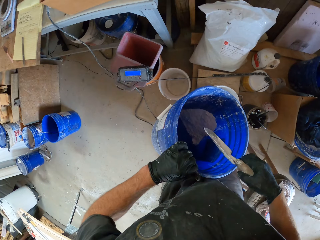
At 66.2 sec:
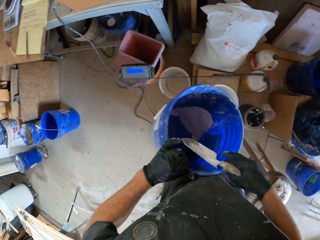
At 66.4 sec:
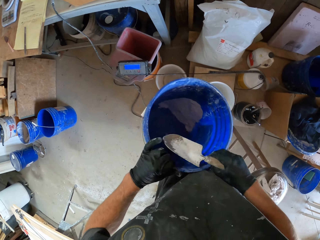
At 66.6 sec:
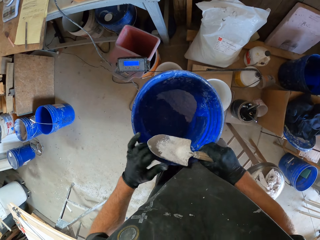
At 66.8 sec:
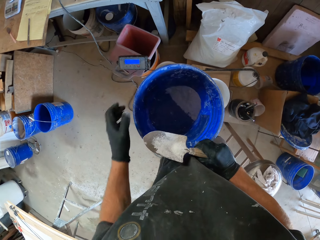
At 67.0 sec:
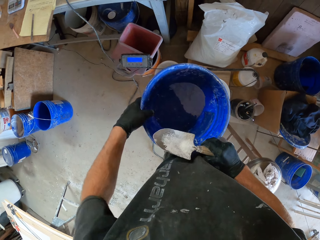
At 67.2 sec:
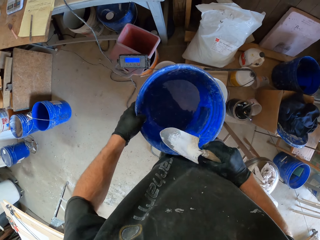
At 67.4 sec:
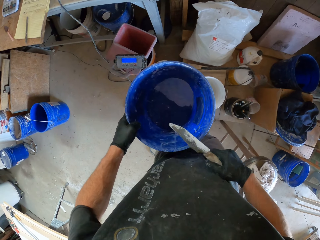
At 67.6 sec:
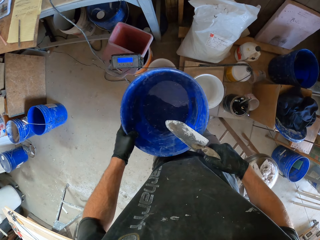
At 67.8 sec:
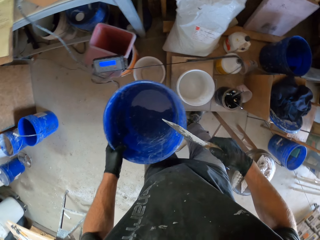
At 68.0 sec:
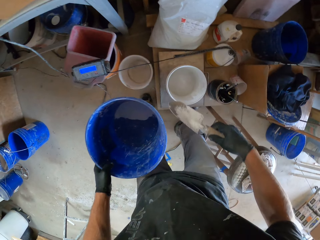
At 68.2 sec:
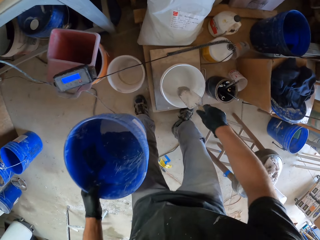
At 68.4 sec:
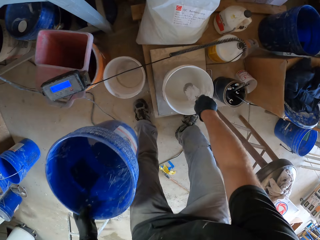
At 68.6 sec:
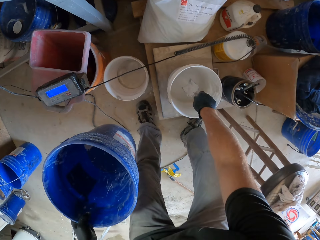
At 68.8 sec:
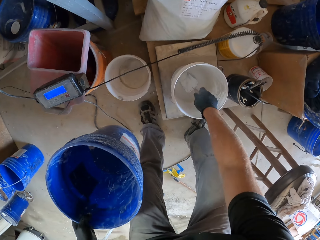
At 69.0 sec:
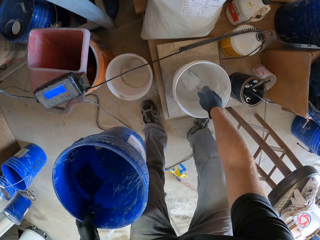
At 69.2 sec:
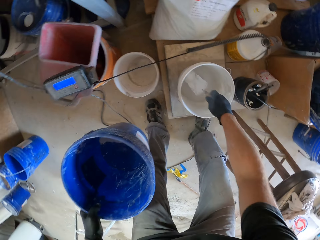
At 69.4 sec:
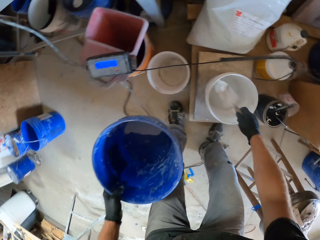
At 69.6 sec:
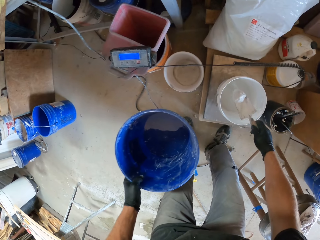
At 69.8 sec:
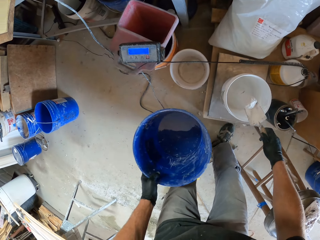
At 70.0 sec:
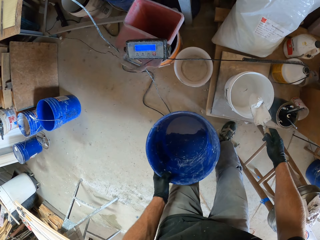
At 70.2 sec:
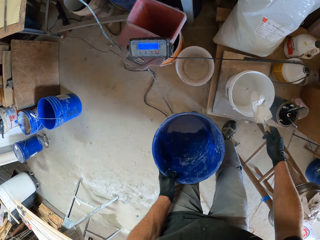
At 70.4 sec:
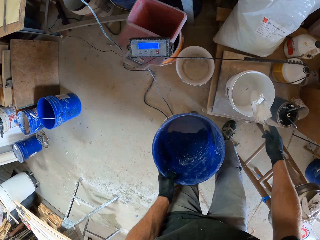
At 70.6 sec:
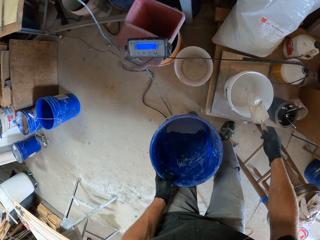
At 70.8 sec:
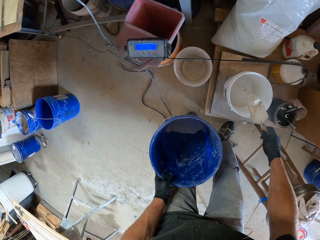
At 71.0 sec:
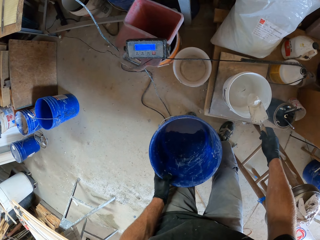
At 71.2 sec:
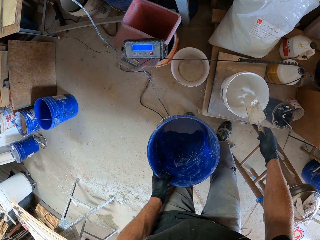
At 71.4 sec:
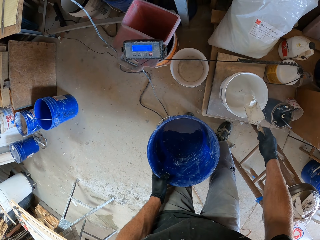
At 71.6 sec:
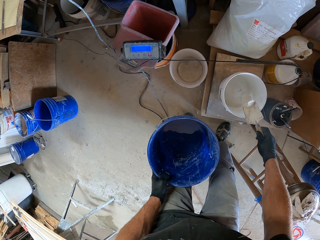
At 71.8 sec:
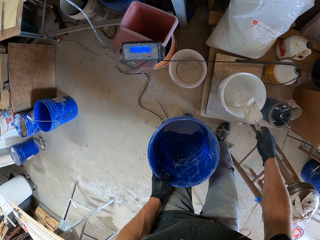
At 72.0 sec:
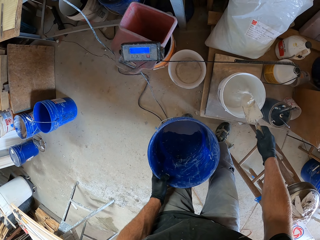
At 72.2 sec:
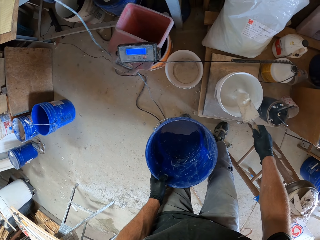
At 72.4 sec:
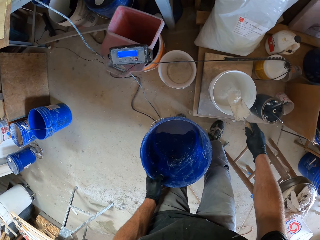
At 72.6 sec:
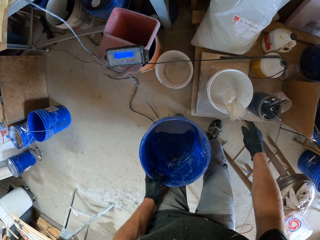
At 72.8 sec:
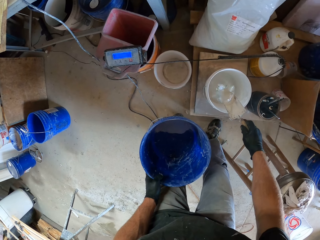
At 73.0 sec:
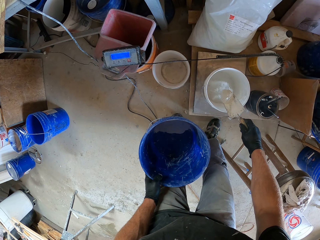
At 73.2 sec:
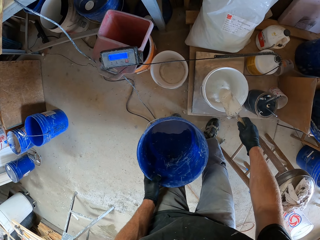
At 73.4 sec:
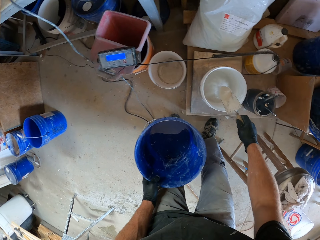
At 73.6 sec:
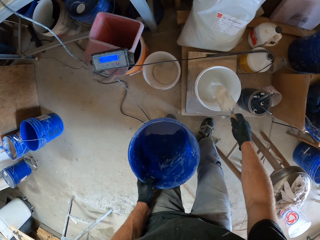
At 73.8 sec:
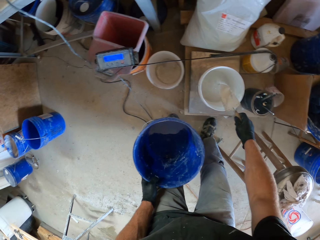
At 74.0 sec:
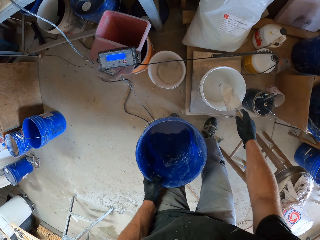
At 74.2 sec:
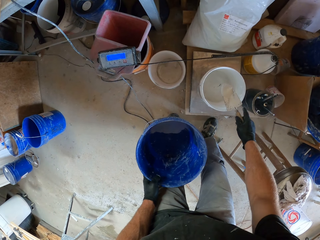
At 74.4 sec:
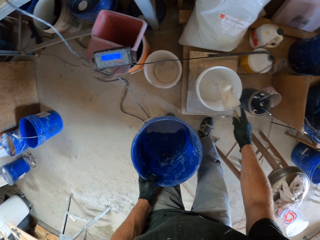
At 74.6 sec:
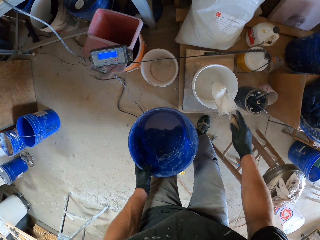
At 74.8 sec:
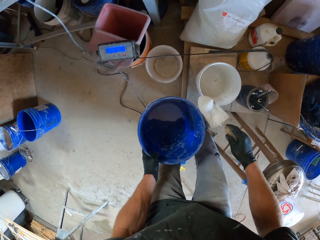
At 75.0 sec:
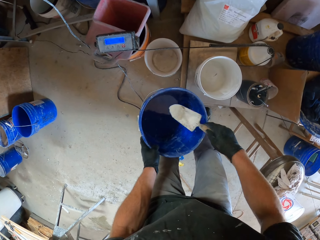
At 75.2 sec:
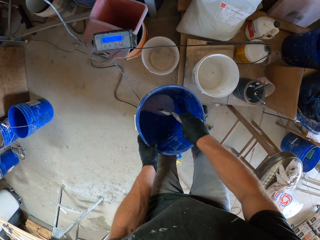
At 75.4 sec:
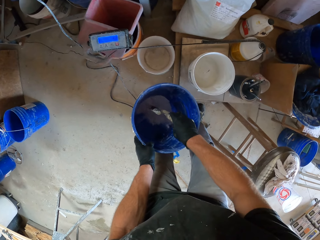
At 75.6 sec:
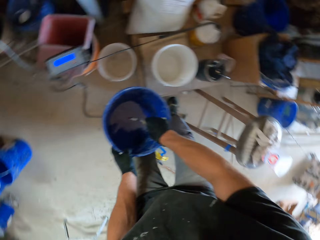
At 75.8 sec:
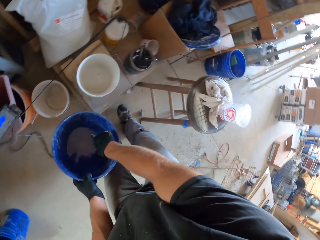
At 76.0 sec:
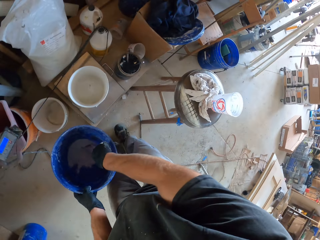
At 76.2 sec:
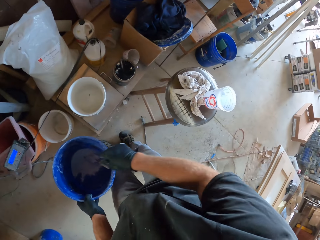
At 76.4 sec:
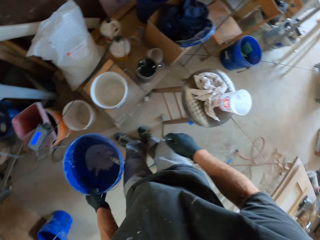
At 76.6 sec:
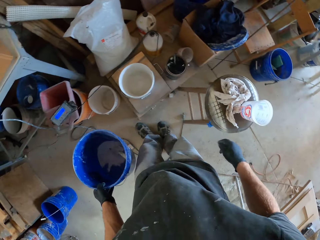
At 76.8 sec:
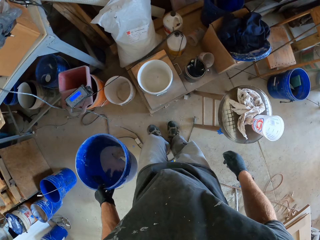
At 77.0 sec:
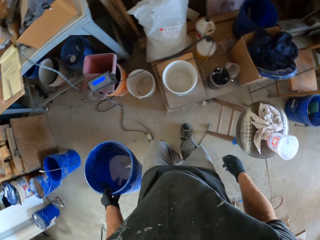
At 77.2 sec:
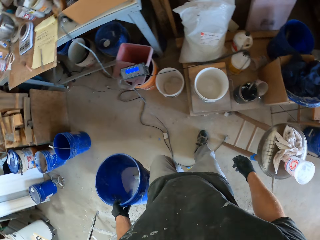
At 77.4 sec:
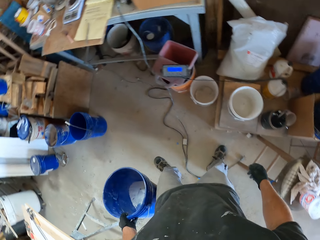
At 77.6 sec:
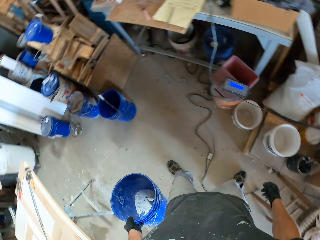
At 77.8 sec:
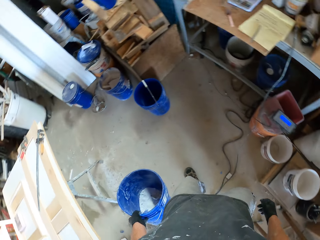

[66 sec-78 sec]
The camera wearer carries white cement from the white bucket with the trowel. They pour some of the white cement from the trowel back into the white bucket. They pour the remaining white cement from the trowel into the blue bucket. They drop the trowel into the blue bucket.

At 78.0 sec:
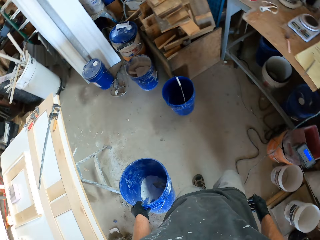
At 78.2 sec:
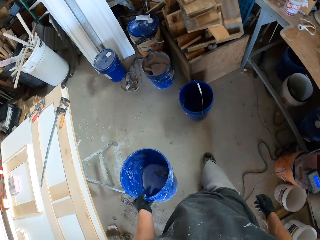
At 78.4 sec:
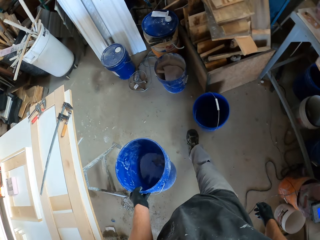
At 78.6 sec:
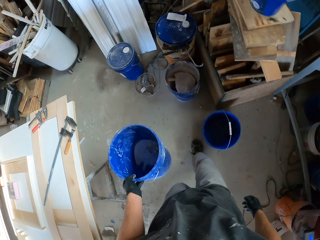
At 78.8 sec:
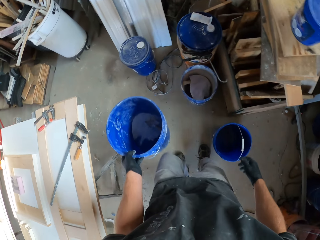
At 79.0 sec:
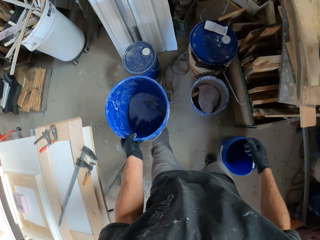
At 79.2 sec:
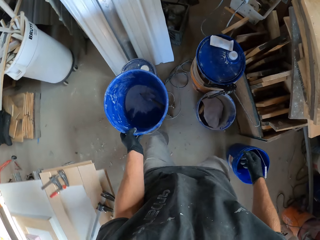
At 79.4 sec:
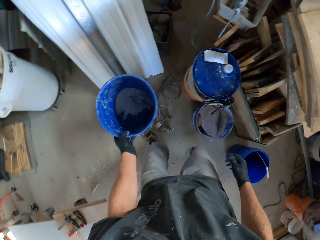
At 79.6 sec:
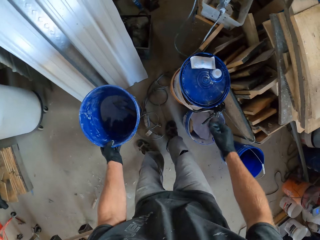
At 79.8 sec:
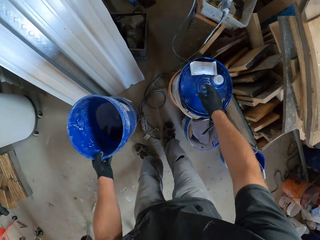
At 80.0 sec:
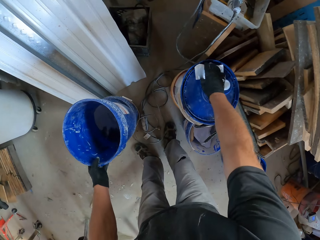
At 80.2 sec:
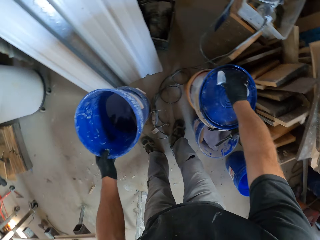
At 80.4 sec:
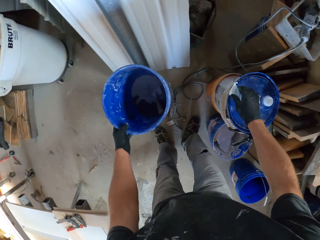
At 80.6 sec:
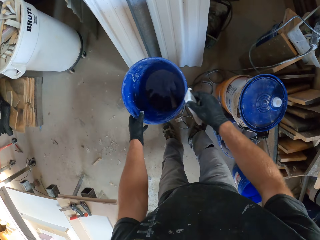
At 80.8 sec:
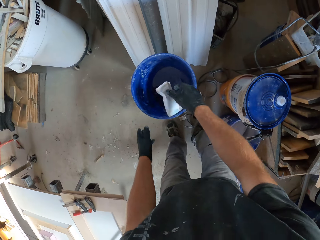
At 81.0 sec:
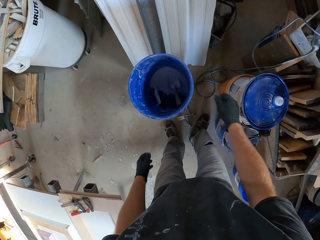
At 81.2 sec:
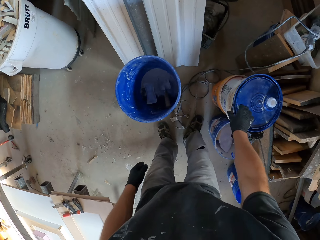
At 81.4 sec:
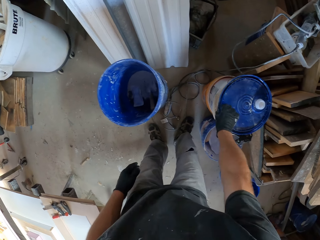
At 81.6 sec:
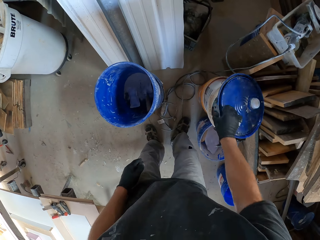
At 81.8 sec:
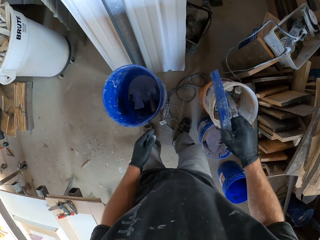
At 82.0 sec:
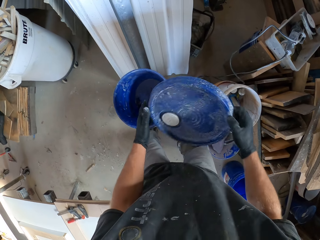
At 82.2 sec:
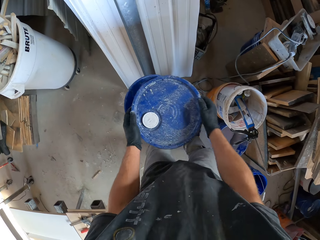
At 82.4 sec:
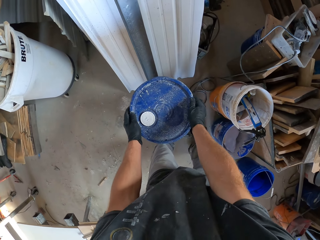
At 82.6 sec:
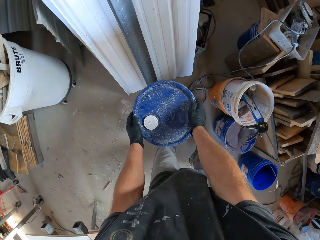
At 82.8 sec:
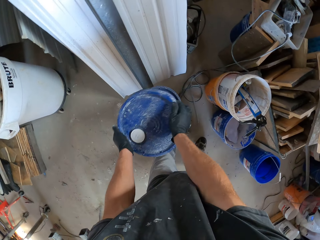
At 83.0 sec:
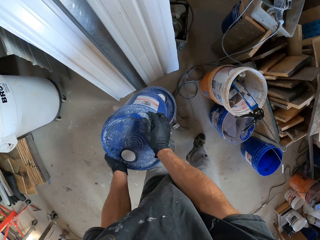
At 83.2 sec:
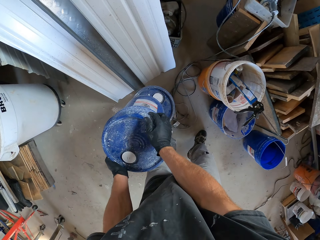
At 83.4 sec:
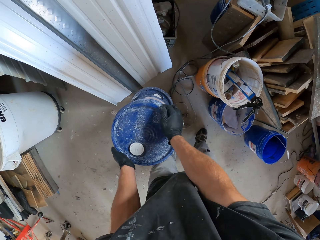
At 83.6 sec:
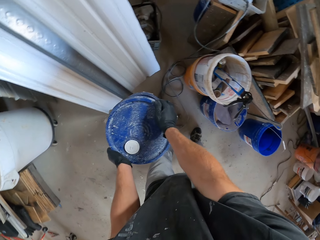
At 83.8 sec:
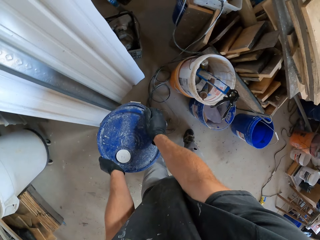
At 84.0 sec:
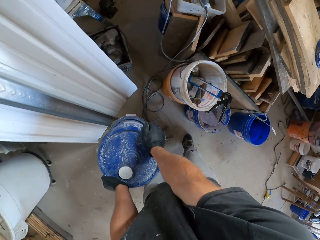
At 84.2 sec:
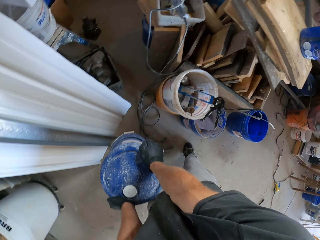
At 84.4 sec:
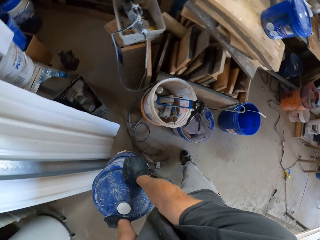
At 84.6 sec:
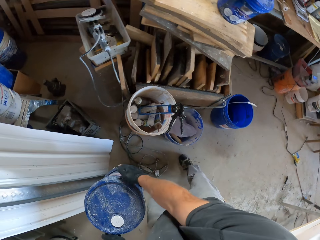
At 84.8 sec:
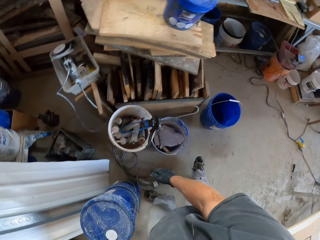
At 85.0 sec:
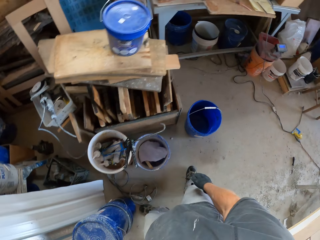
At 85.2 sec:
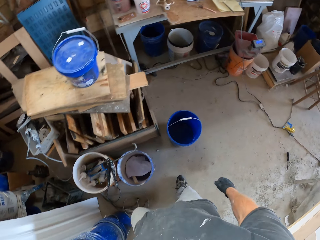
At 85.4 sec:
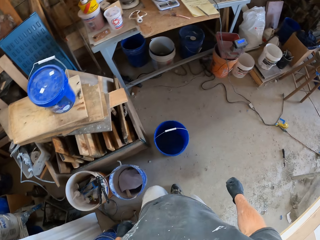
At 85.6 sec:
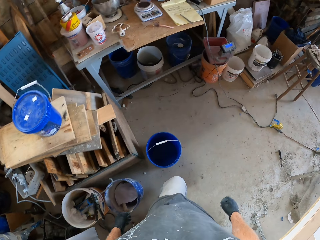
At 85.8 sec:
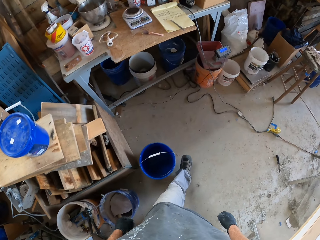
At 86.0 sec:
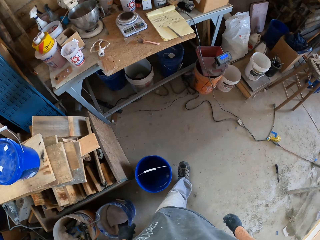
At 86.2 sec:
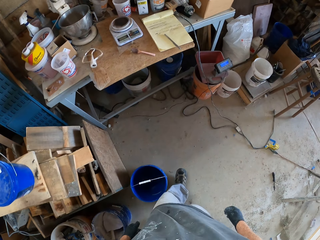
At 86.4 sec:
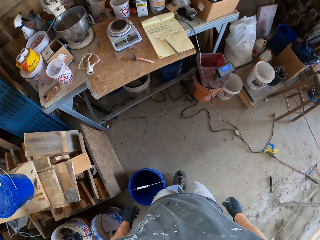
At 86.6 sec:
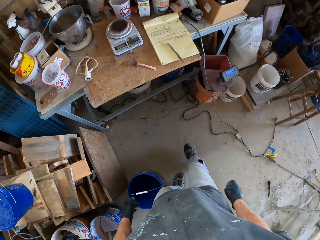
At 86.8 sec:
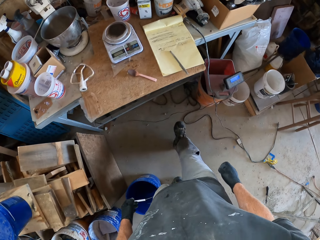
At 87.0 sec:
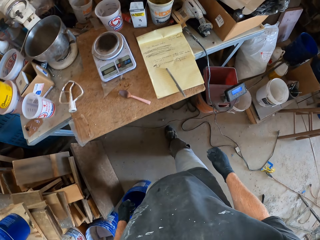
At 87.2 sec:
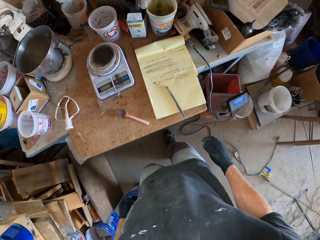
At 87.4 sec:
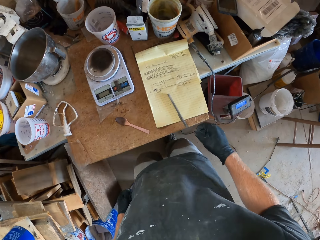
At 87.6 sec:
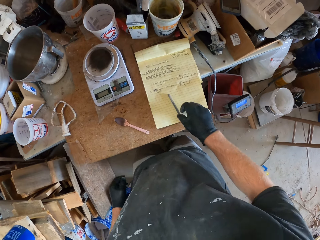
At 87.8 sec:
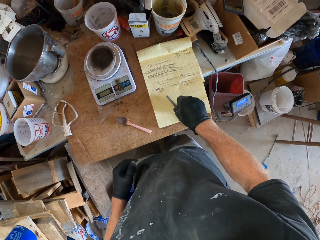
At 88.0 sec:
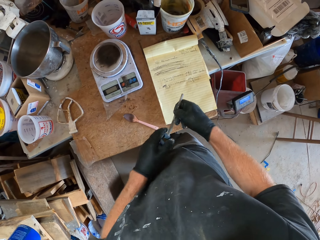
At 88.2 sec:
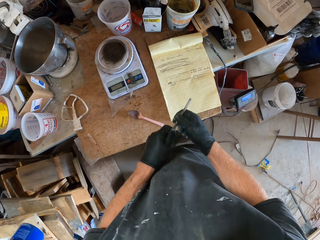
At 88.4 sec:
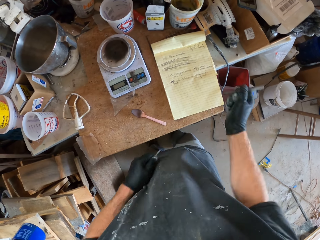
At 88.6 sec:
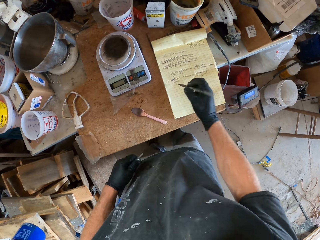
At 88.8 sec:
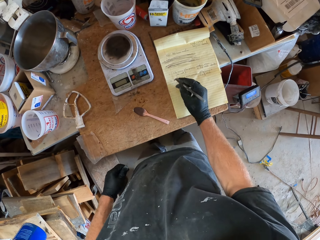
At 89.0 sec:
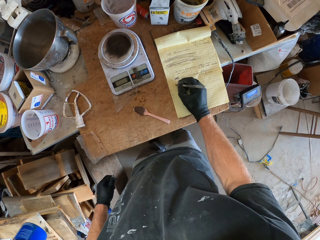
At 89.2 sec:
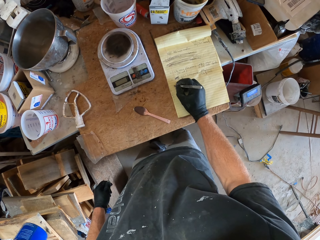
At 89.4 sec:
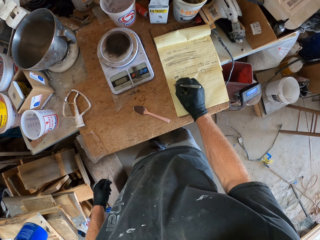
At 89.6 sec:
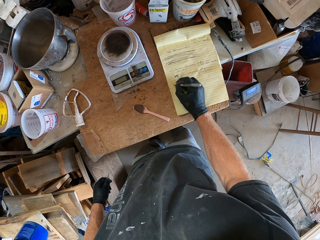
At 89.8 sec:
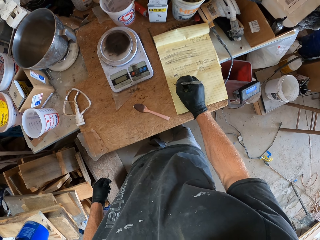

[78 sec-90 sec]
The camera wearer walks in the room. They drop the blue bucket. They pick up a sachet of cement from the lid of the blue bucket. They drop the sachet of cement into the blue bucket. They pick up the lid of the blue bucket. They cover the blue bucket with the lid. They pick up a pen from a note on top of a table. They open the lid of the pen. They write on the note with the pen.
